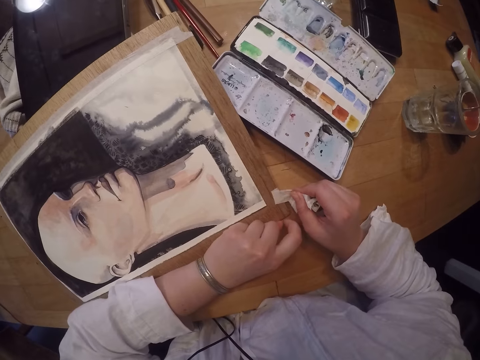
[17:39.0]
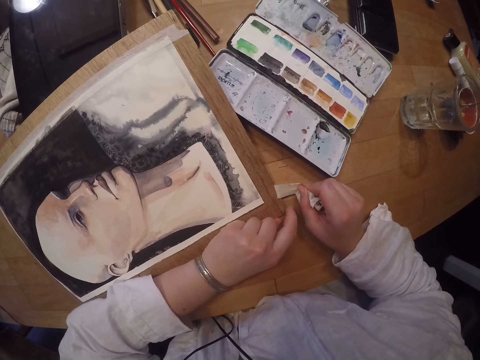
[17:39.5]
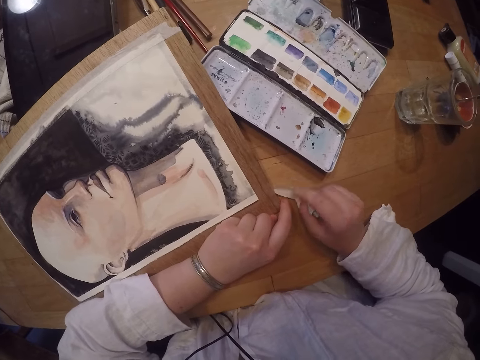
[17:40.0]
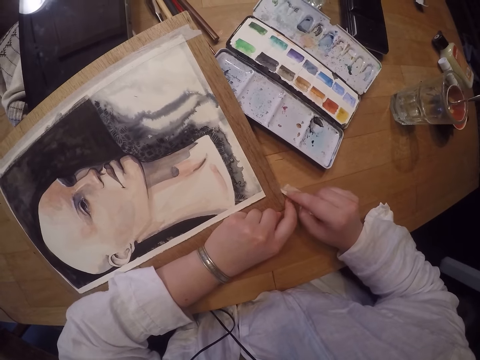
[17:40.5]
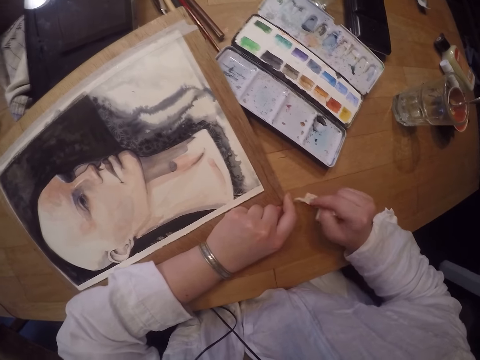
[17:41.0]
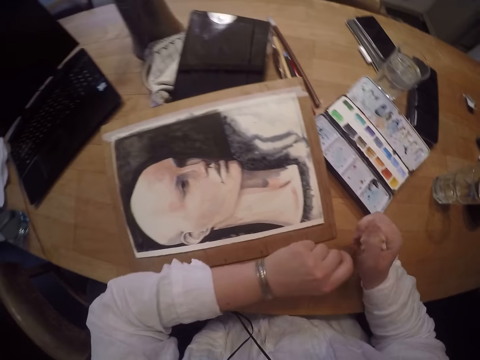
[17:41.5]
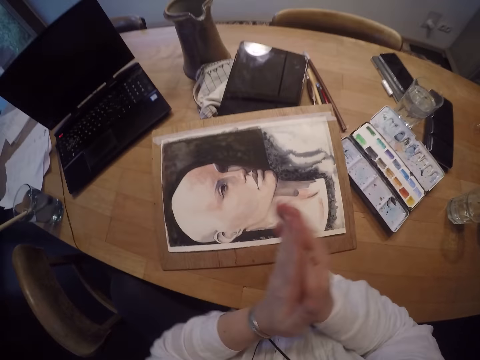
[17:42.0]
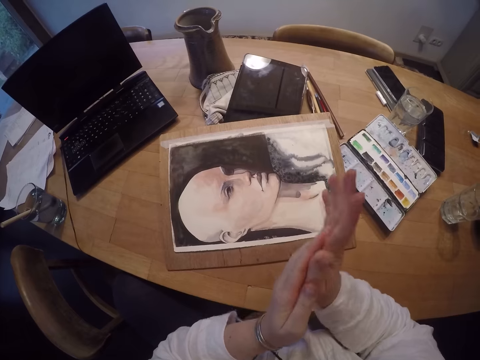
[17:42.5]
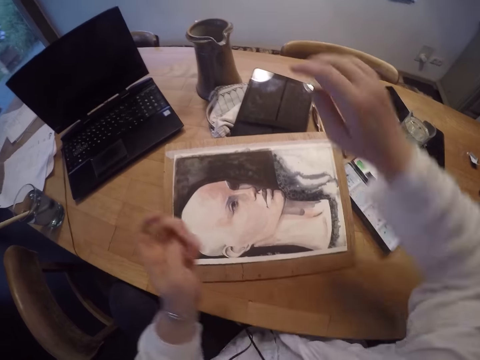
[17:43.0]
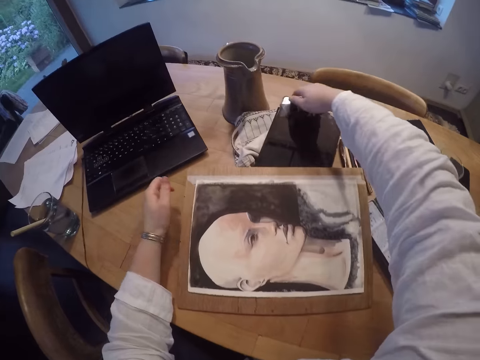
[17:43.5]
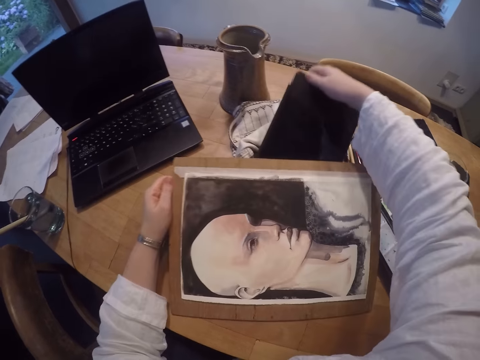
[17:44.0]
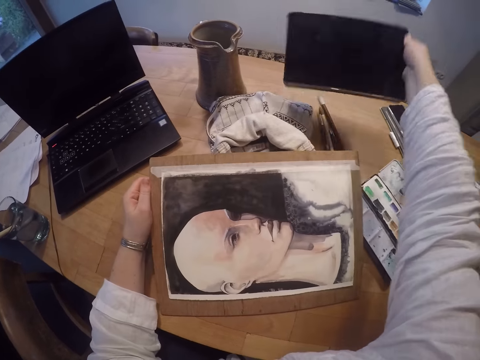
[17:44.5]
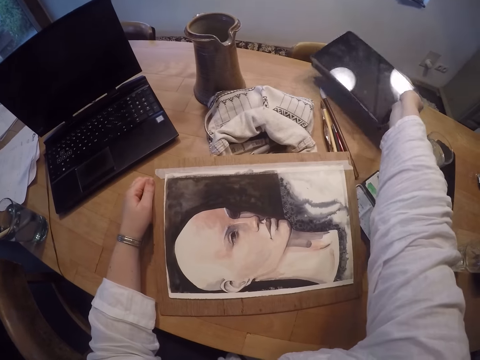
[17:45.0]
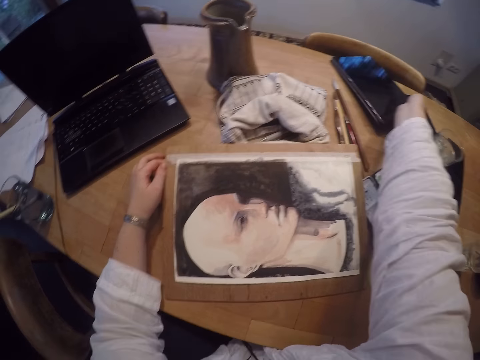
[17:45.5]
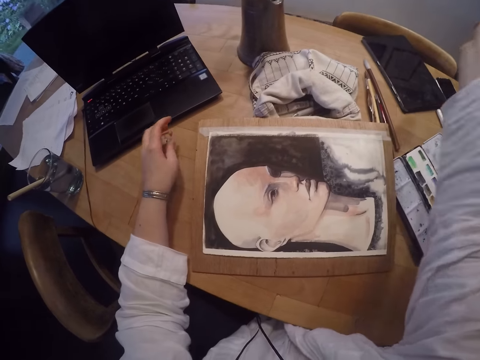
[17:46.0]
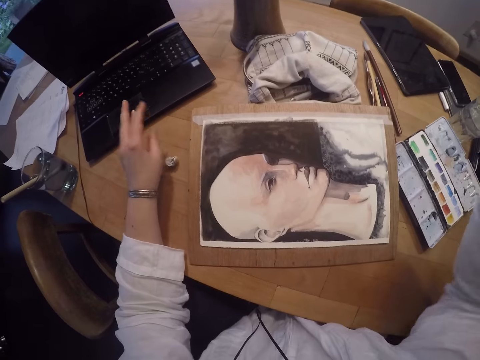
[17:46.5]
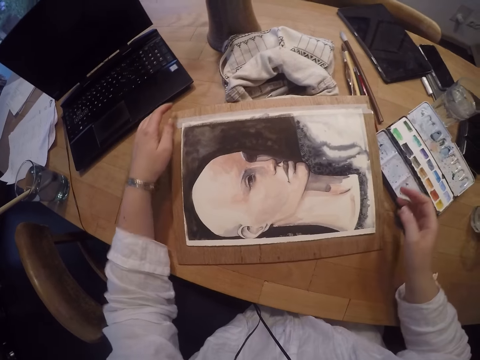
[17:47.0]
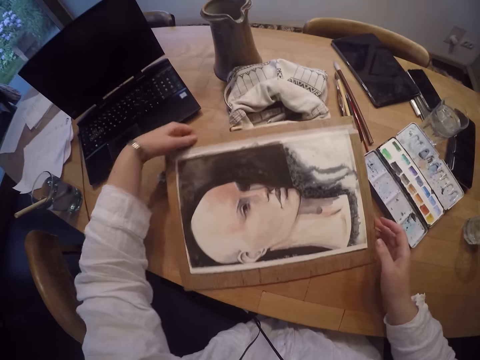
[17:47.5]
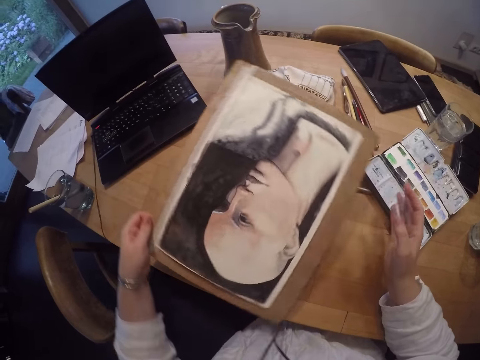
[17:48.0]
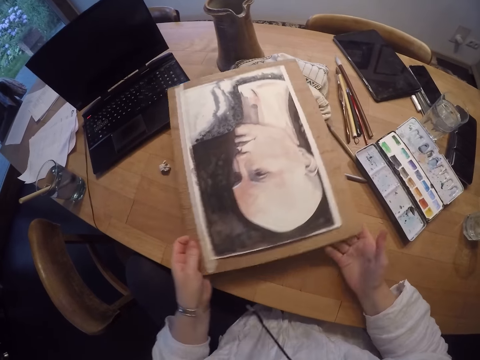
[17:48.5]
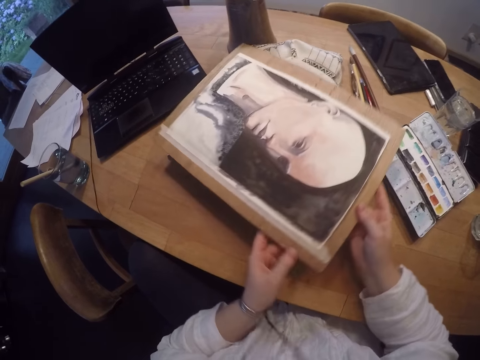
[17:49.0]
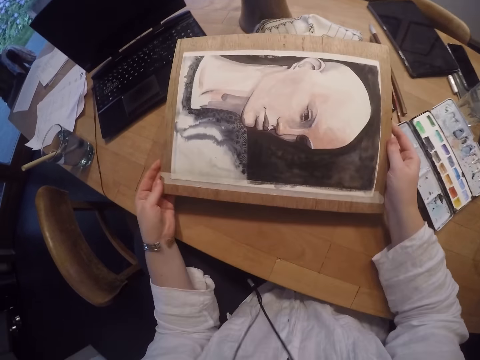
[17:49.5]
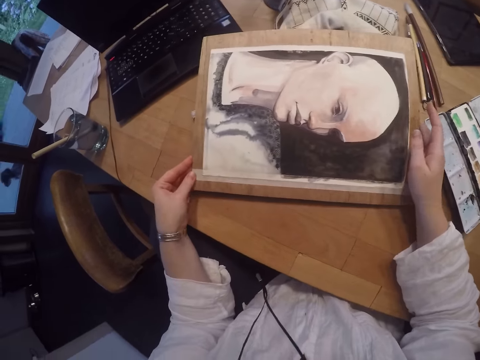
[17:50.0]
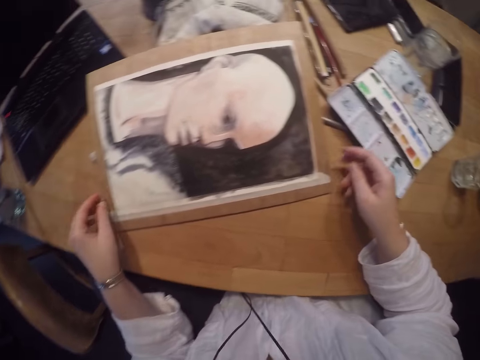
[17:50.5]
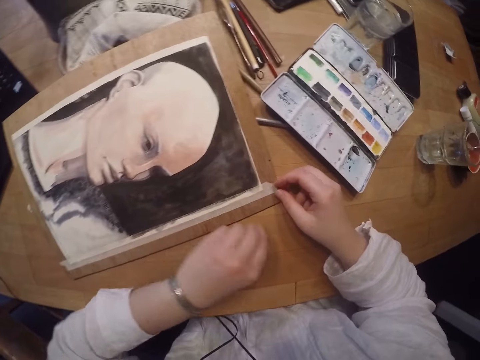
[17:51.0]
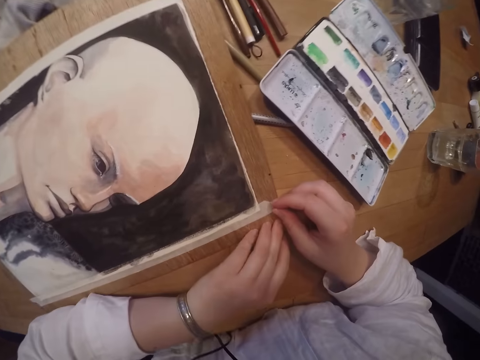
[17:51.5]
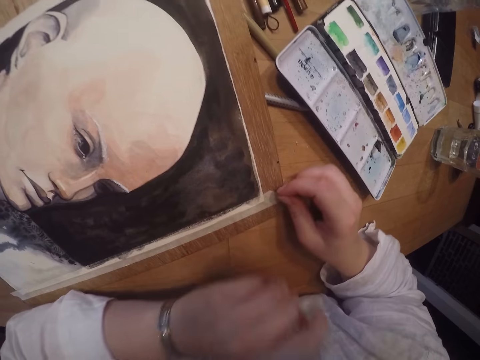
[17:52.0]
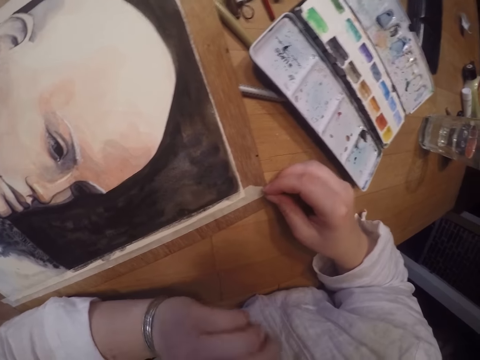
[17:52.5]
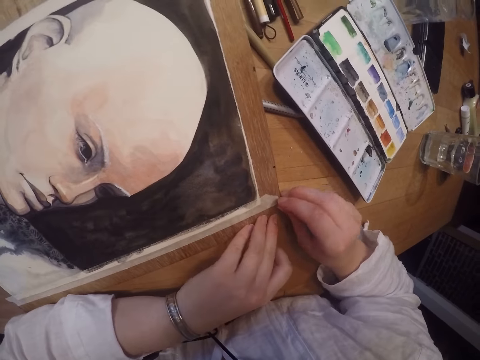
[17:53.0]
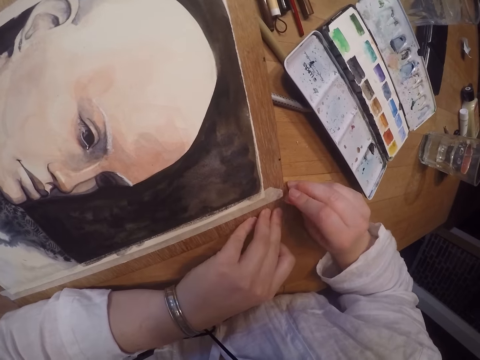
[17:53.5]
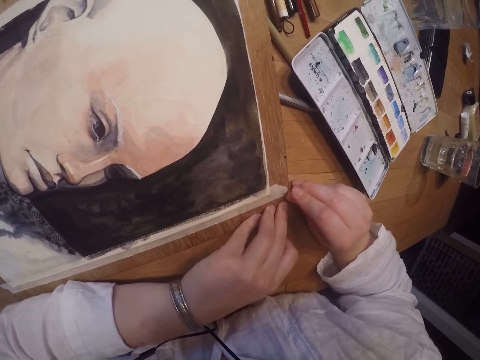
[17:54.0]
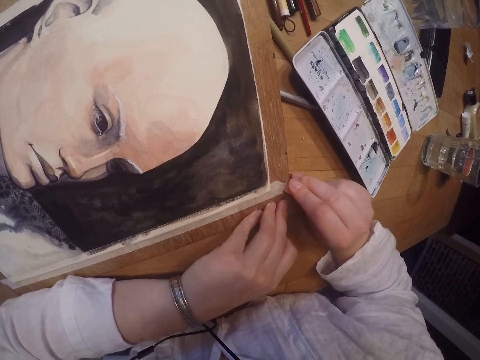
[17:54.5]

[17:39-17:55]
The camera wearer removes the masking tape from the portrait. She folds the masking tape. She grabs the tablet. She carries her tablet with her left hand. She touches the painting. She lifts the portrait. She places the tablet on the table. She drops the masking tape on the table. She clasps the portrait. She picks up the painting. She rotates the portrait. She positions the portrait on the table. She takes off the masking tape. She touches her cheek. She touches the board with her left hand.

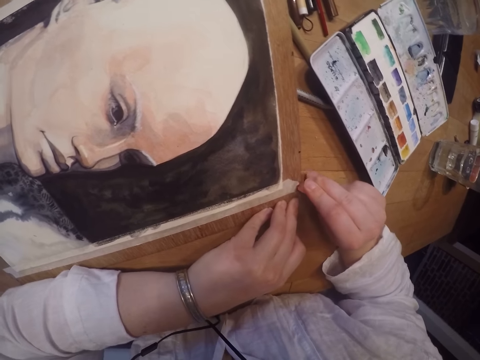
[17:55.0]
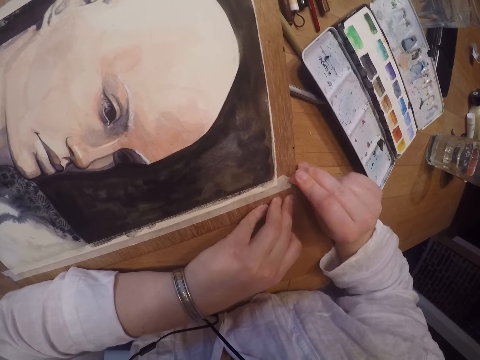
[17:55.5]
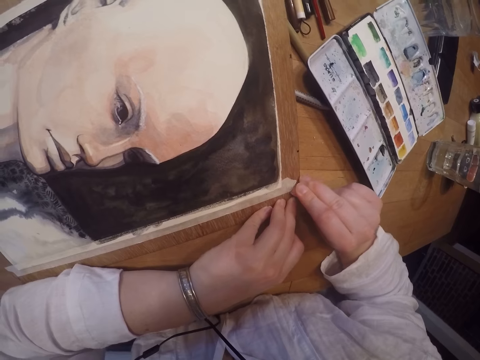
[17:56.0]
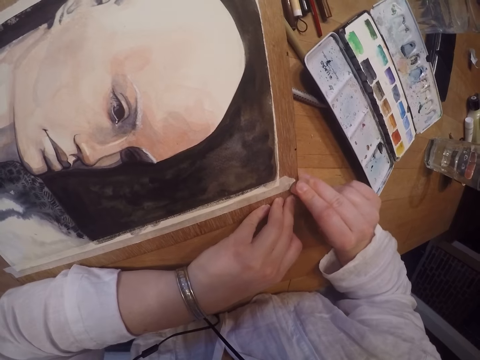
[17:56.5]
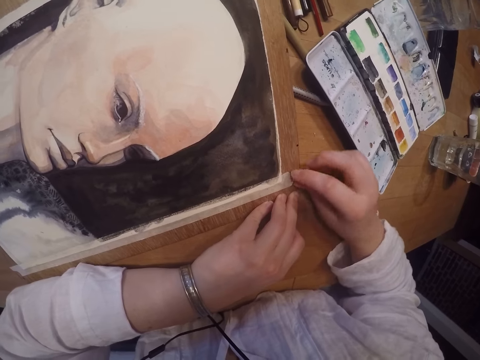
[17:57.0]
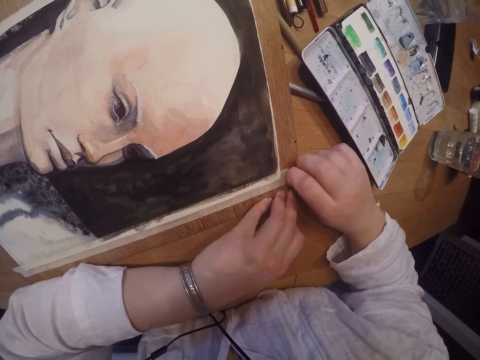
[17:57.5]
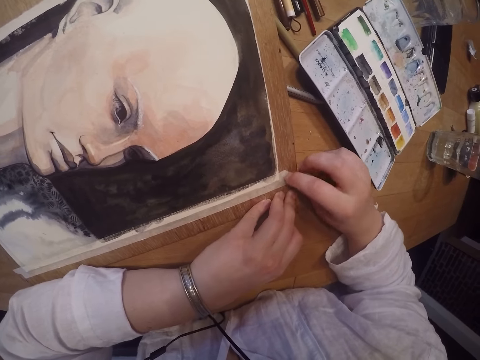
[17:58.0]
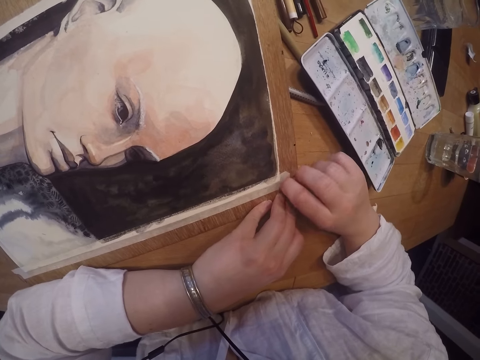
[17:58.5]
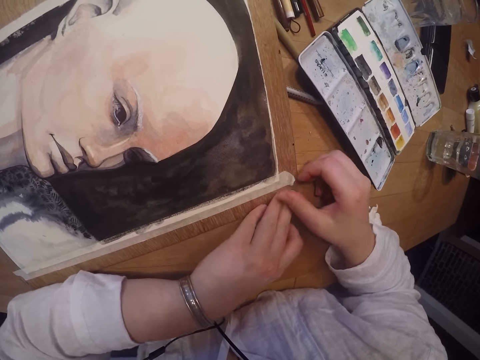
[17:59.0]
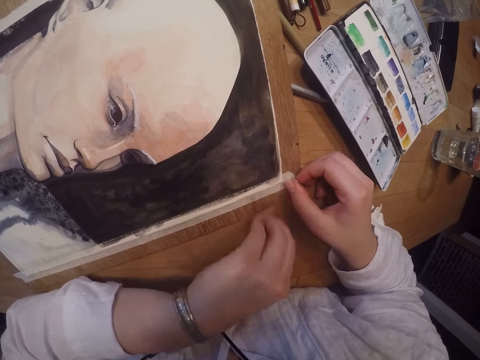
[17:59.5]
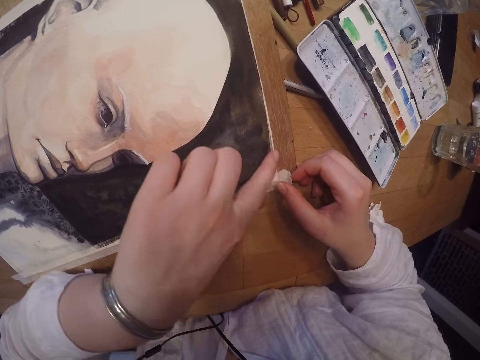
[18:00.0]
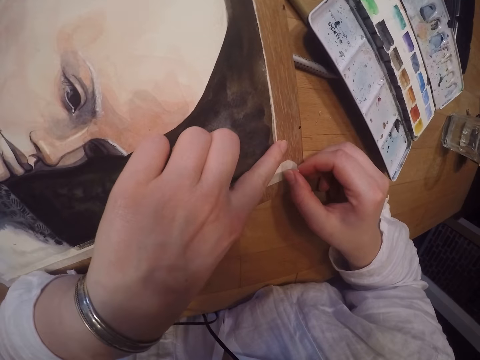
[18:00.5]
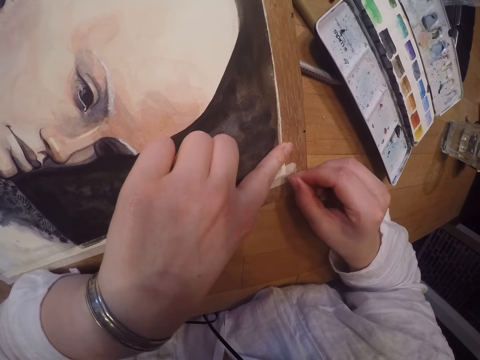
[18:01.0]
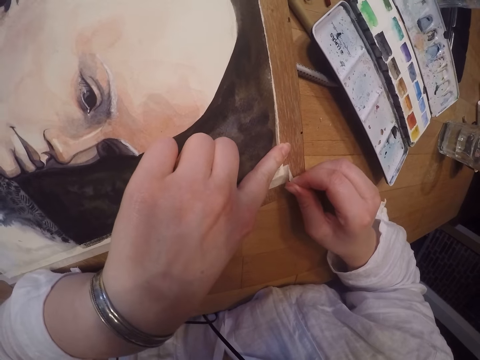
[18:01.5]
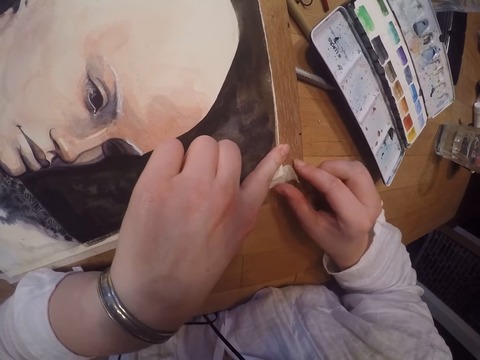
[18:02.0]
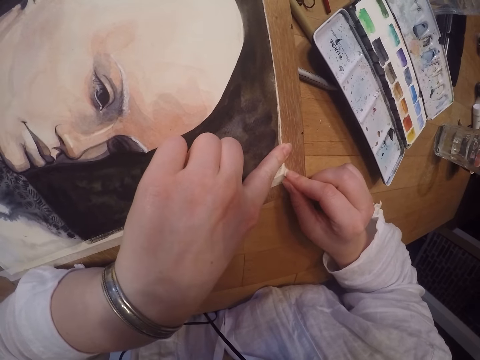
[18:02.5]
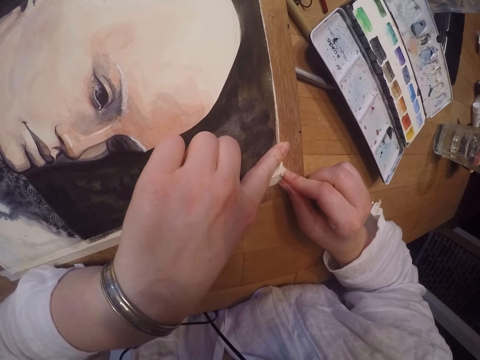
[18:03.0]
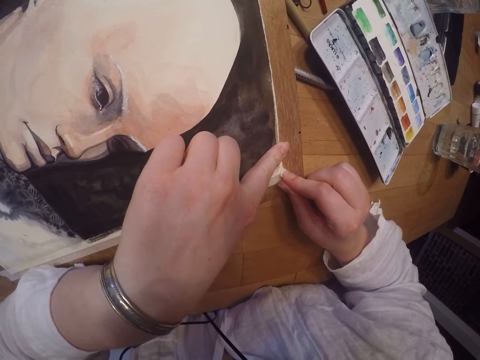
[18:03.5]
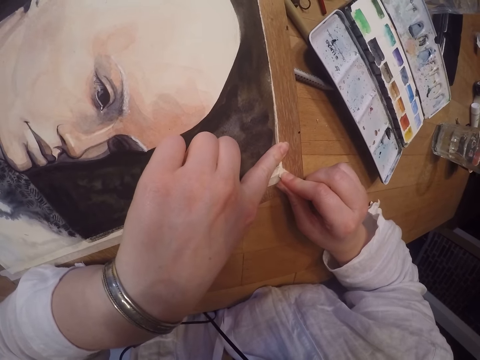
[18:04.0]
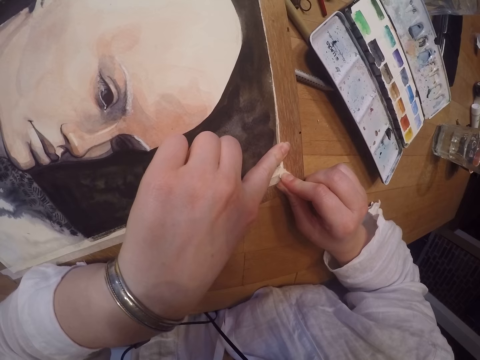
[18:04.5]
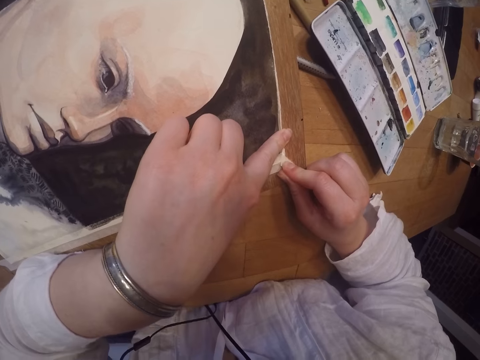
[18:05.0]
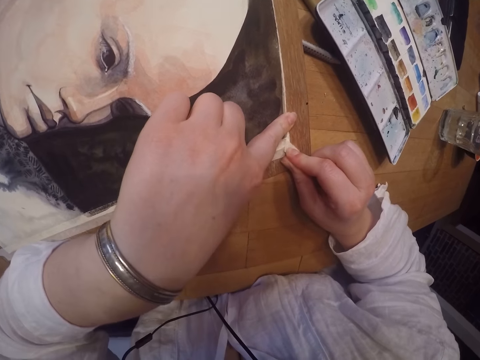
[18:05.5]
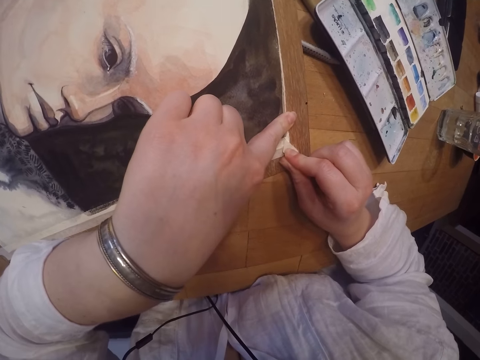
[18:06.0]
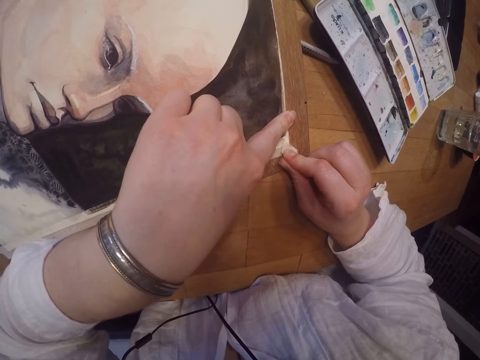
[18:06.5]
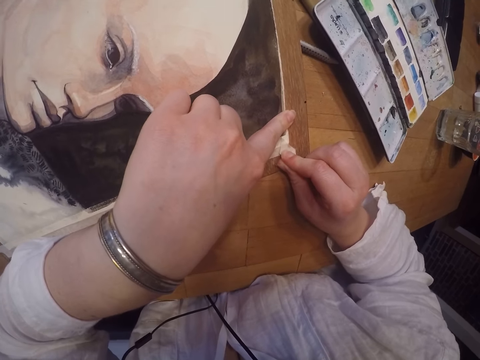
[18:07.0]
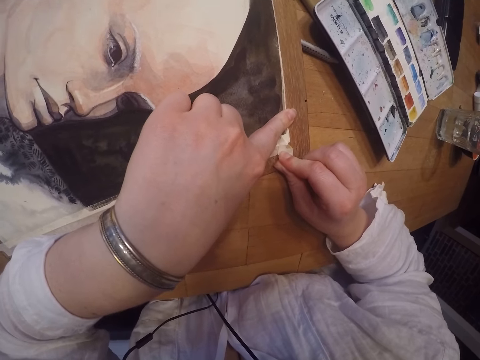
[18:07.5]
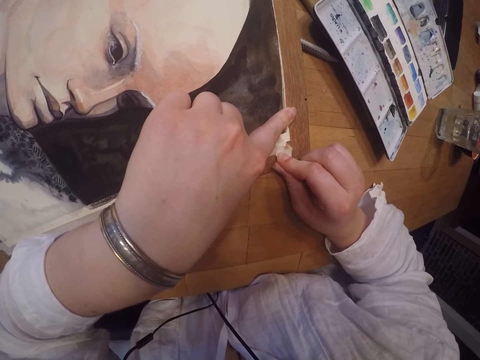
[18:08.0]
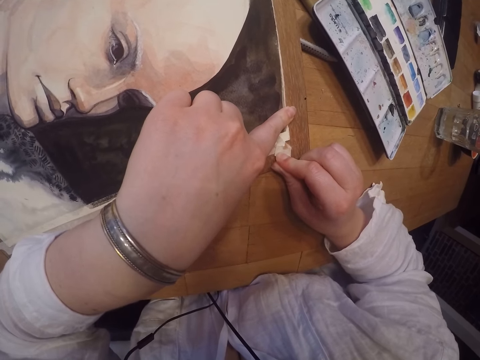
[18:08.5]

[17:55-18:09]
The camera wearer removes the tape on the painting.
